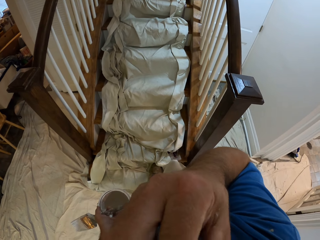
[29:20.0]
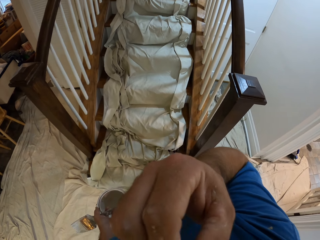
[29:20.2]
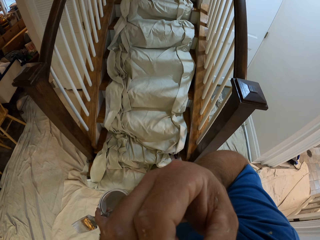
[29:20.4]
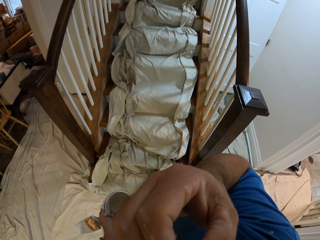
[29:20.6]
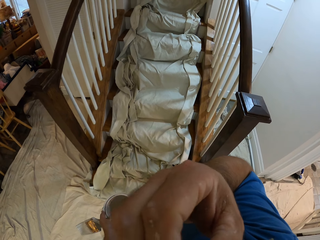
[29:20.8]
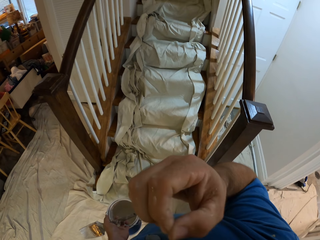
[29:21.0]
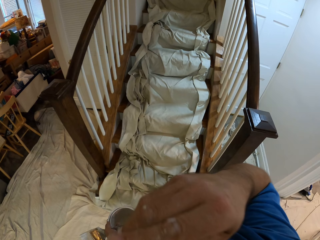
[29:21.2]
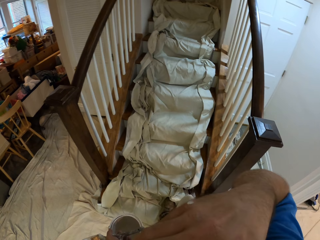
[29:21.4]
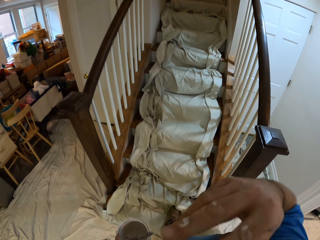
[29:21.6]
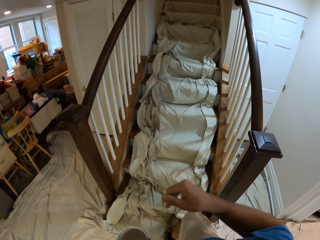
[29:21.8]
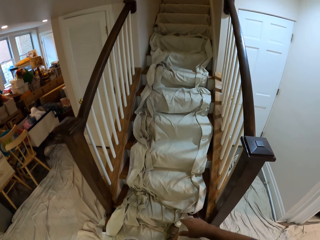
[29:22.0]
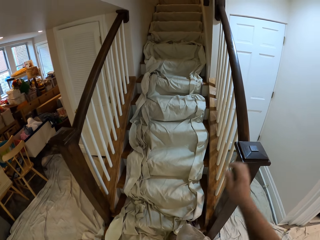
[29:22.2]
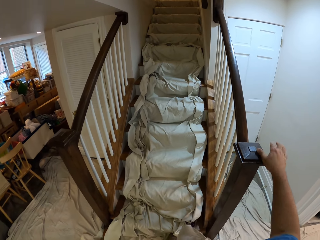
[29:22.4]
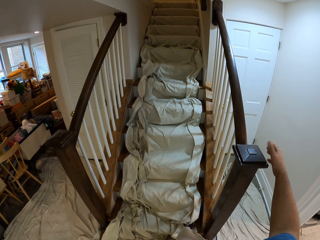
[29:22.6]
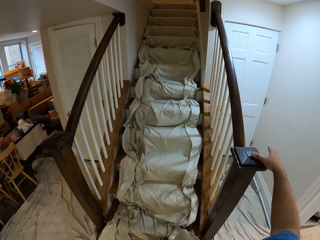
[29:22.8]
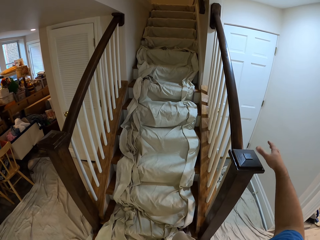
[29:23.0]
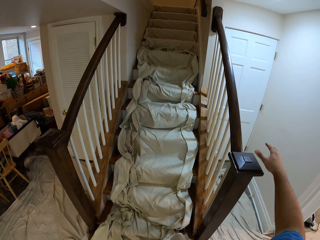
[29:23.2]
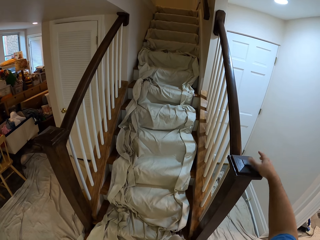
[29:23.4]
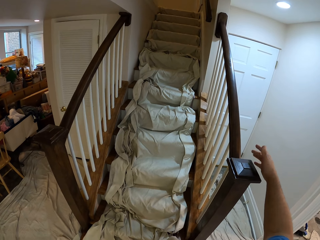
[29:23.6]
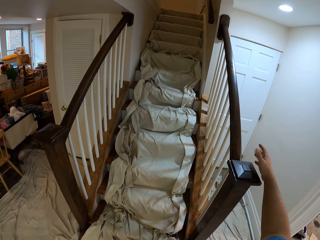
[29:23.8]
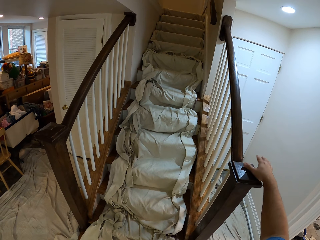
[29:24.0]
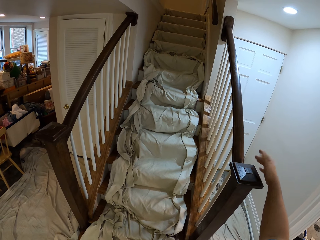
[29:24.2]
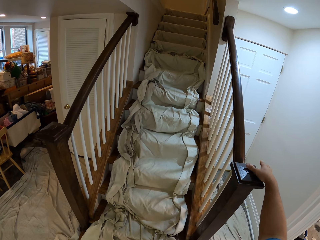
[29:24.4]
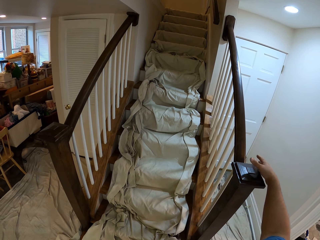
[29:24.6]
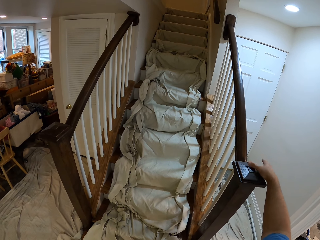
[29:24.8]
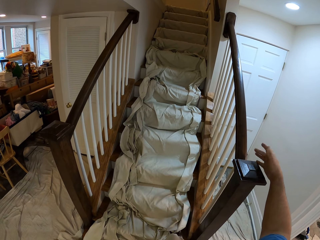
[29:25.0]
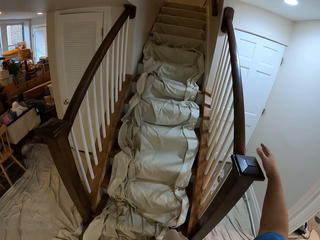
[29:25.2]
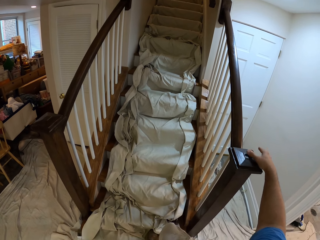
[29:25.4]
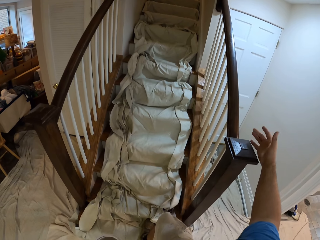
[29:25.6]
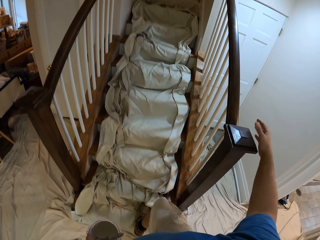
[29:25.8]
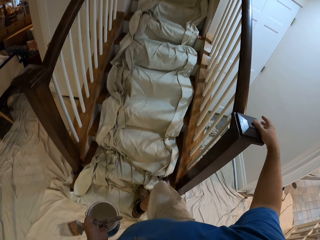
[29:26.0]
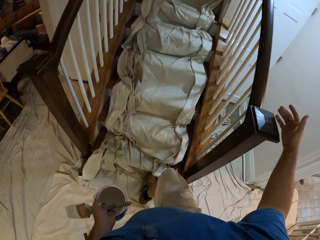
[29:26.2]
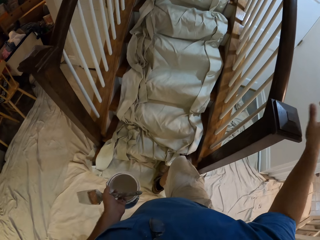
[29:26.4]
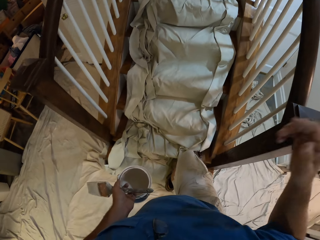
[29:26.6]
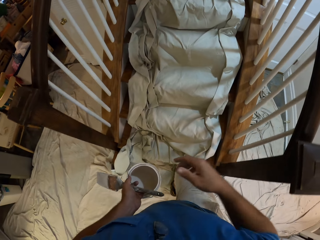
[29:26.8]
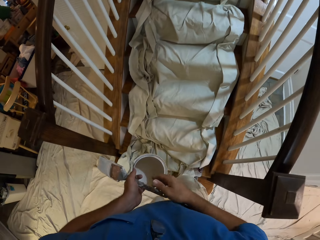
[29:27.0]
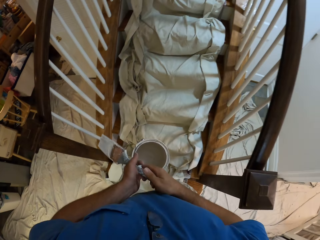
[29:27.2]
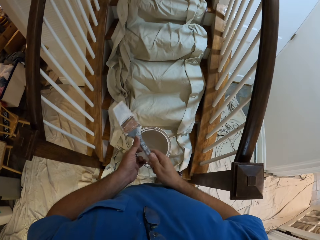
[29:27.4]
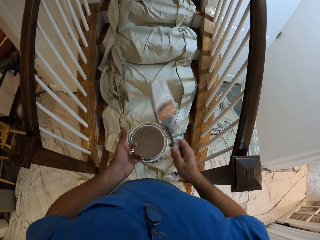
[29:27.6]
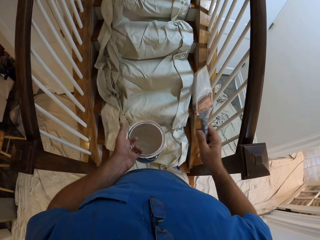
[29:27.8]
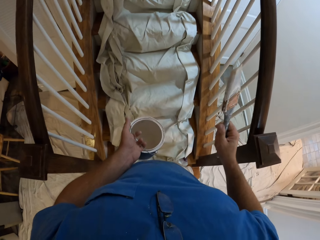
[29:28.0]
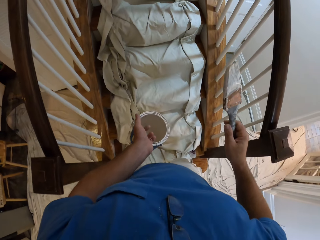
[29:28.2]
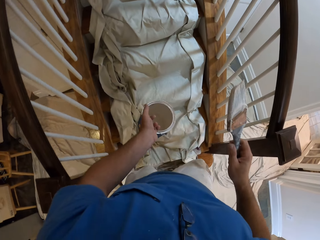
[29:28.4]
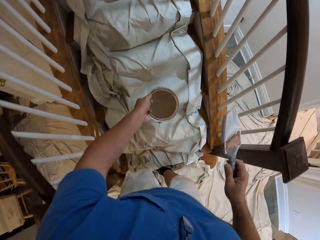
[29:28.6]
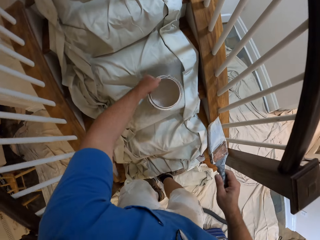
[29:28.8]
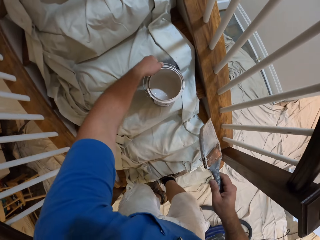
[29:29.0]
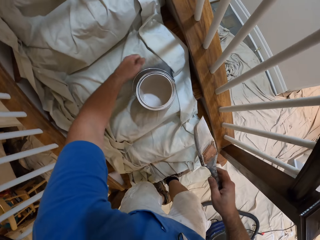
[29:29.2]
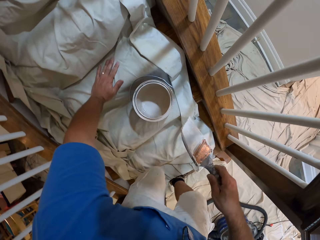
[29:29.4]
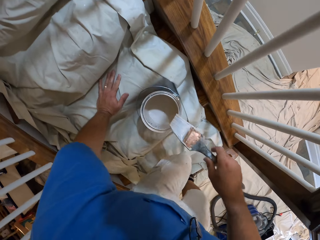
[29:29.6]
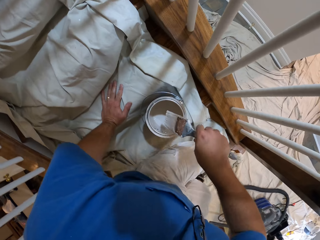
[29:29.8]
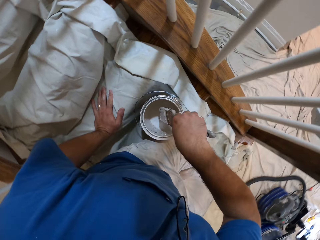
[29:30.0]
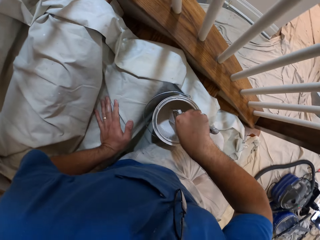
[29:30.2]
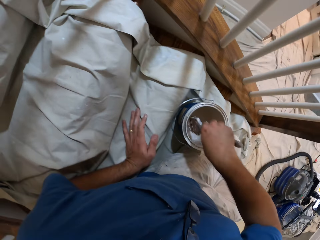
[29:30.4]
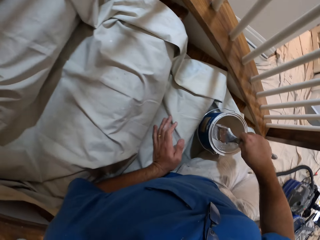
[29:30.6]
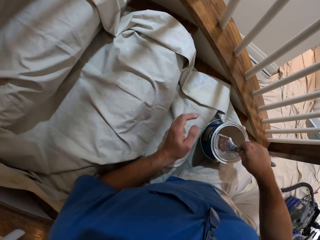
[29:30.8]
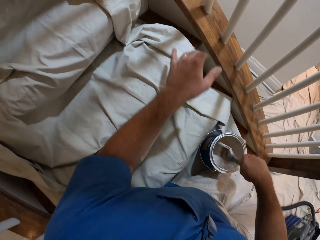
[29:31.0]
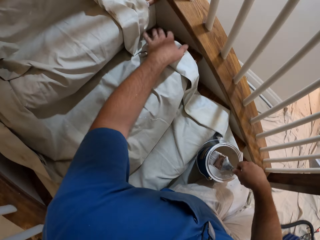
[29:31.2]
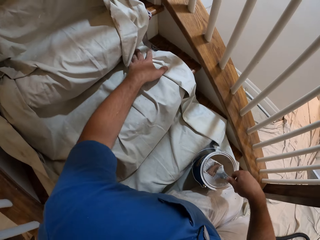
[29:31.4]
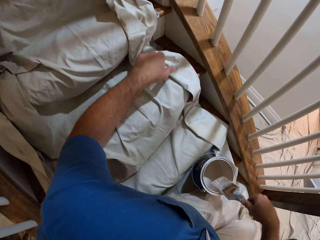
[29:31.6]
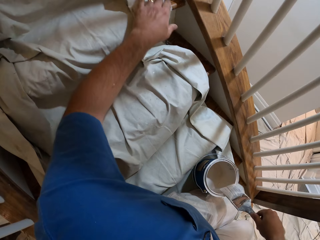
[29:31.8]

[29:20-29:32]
The camera wearer touches his face. He cleans his face with his hand. He taps his hand on the stair guards. He takes the paint brush in his hand. He puts the paint tin on the stairs. He sits on the stairs. He dips the paint brush in the paint tin.

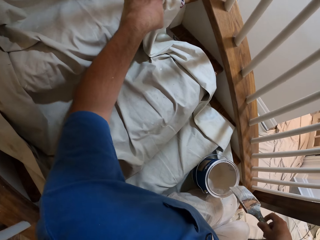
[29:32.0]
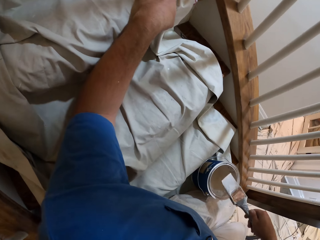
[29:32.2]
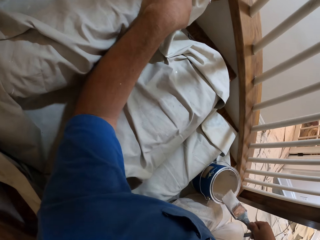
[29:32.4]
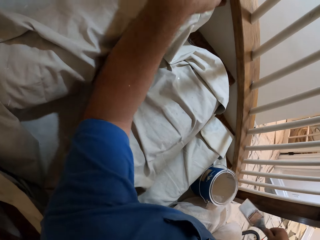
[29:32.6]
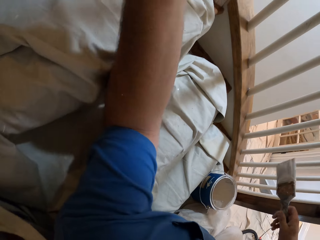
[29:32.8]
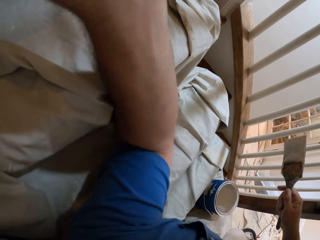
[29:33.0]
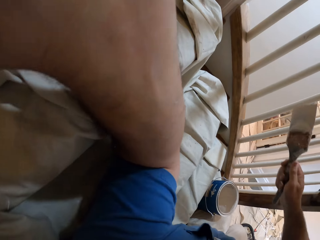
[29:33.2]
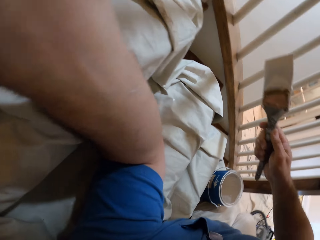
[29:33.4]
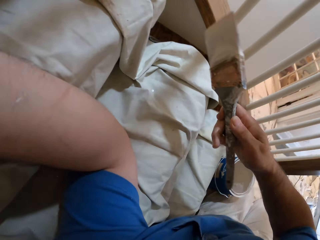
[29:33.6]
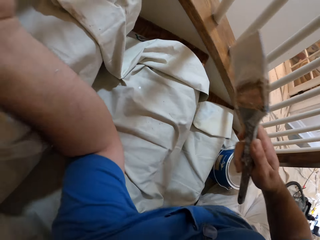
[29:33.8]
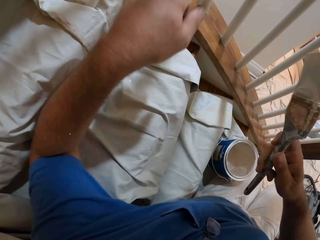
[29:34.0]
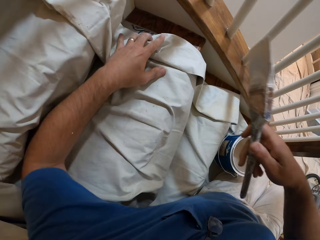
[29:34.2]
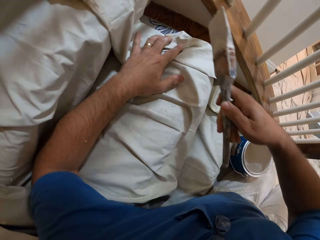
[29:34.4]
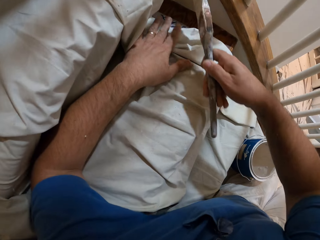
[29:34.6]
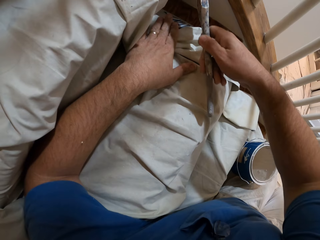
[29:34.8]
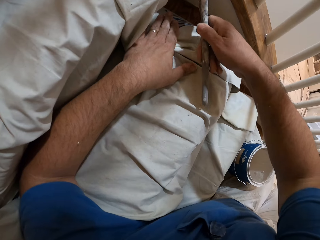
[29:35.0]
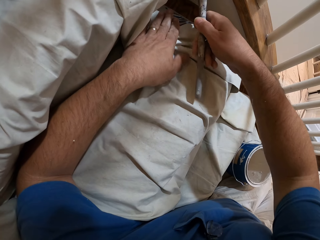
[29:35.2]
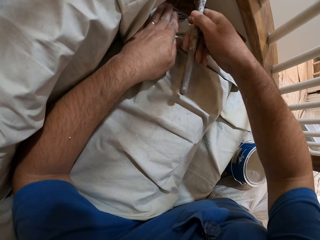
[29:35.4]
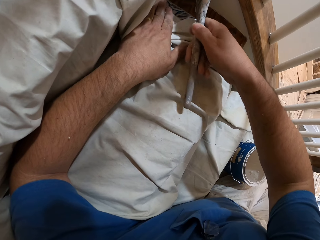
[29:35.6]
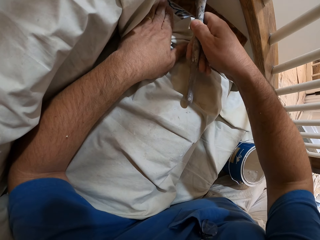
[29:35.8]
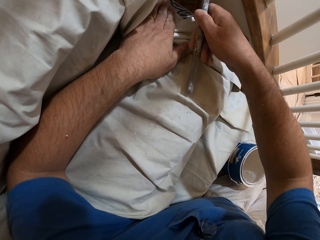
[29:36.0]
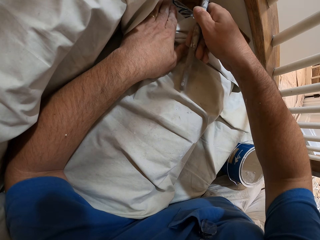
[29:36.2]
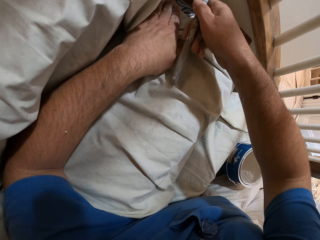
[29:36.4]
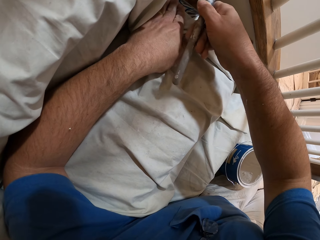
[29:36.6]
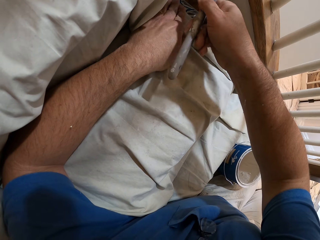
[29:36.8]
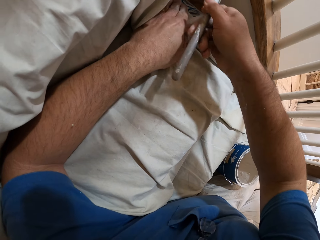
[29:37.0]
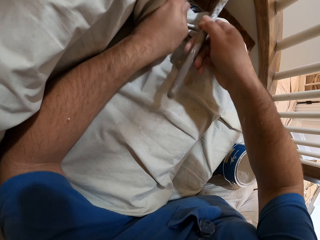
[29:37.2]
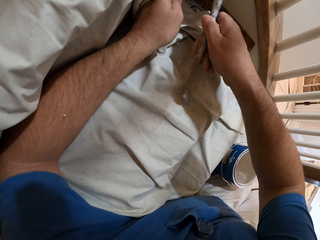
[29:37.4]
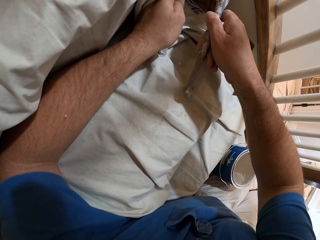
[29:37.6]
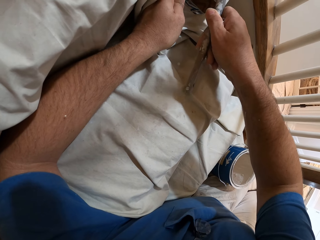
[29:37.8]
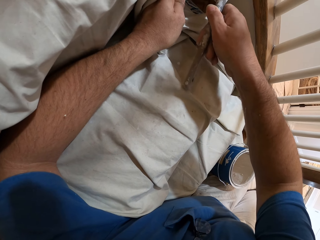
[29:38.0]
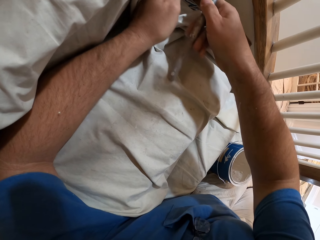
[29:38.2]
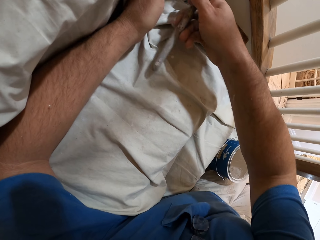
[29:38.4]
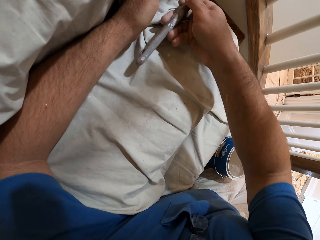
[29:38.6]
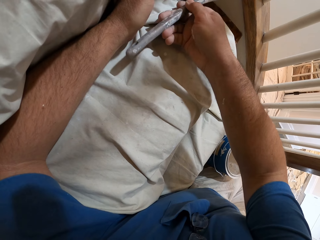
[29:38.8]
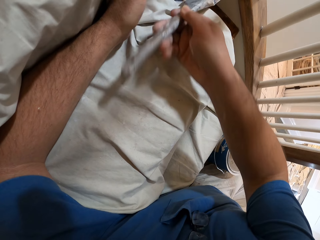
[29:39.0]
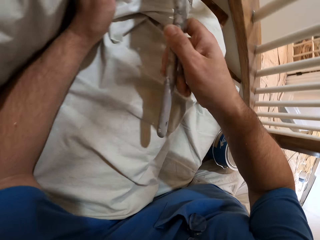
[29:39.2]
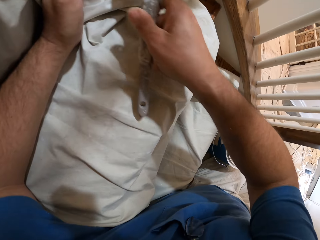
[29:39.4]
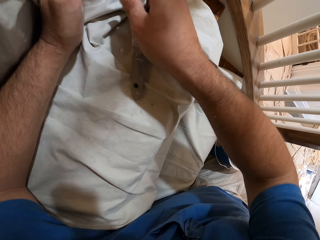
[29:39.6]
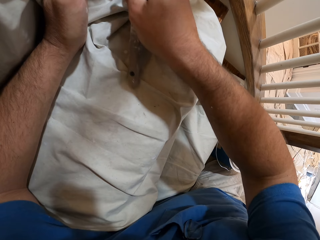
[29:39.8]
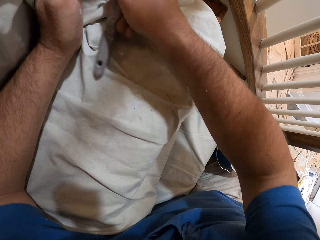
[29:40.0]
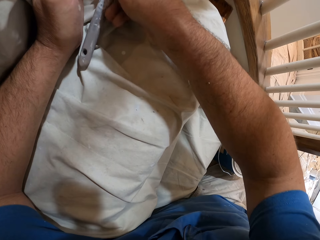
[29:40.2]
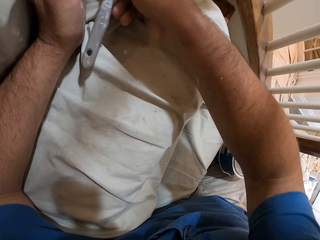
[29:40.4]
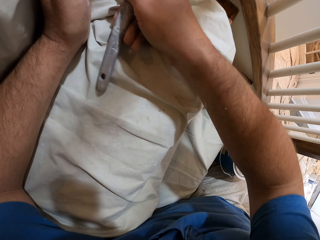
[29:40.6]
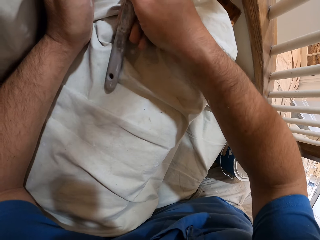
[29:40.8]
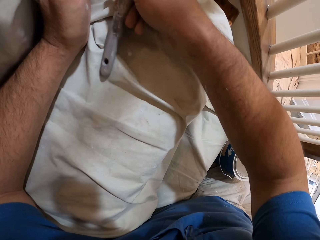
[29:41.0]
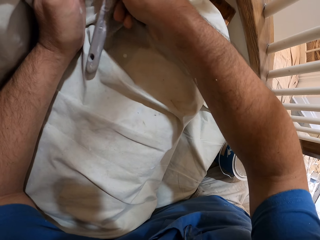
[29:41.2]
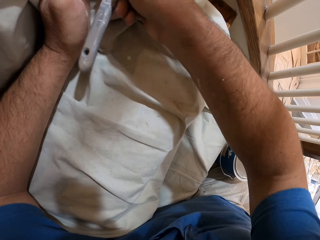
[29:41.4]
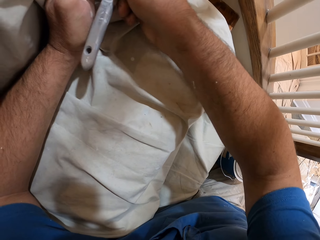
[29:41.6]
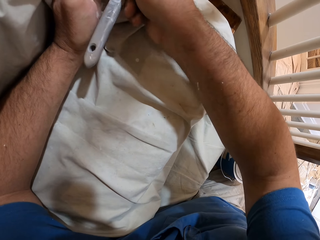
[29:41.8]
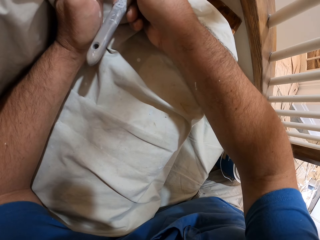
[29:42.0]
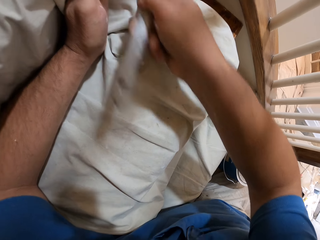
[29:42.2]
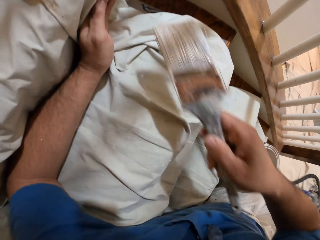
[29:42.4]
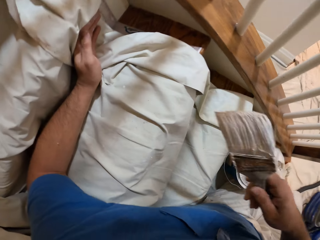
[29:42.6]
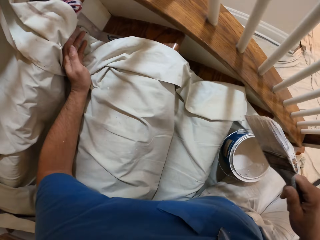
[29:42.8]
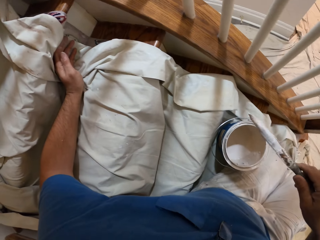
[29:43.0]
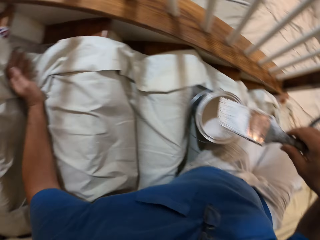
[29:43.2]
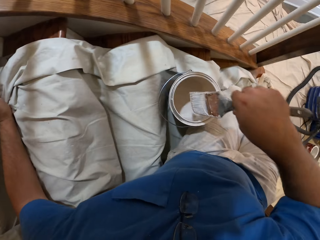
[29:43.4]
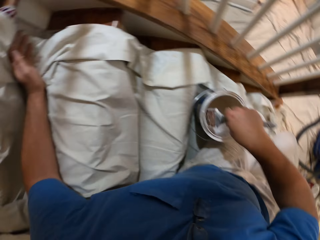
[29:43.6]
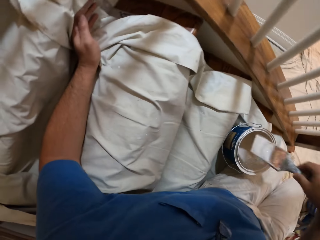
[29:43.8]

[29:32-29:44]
The camera wearer taps his hand on the stairs. He raises up his hand and brings down his hand on the stairs. He paints the stair wall.
